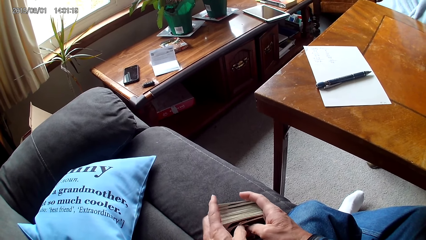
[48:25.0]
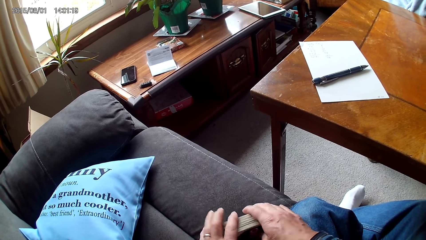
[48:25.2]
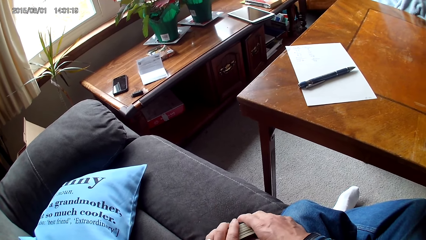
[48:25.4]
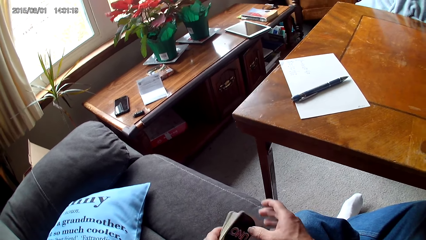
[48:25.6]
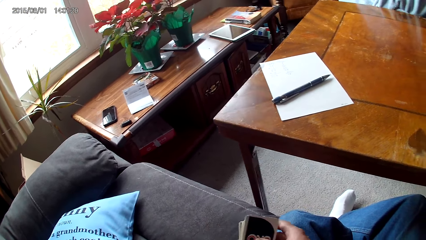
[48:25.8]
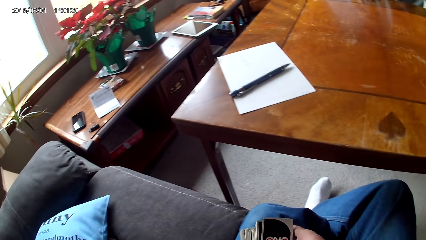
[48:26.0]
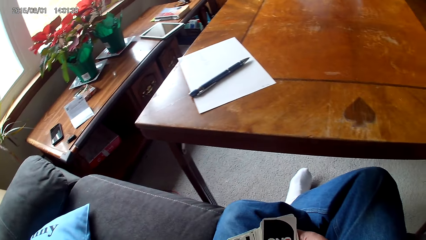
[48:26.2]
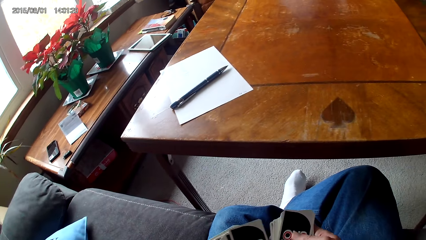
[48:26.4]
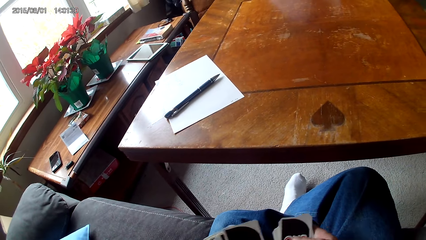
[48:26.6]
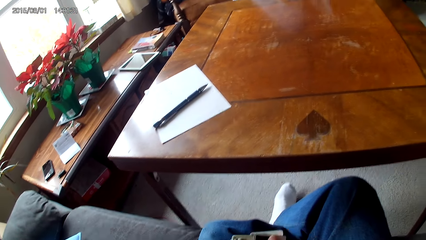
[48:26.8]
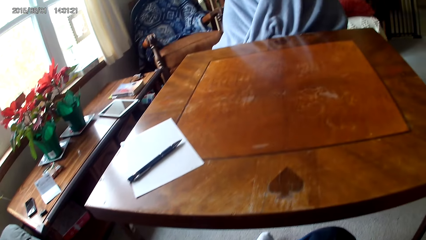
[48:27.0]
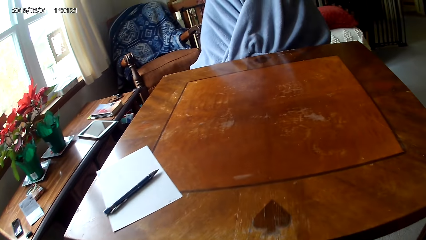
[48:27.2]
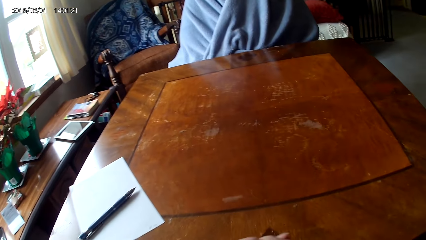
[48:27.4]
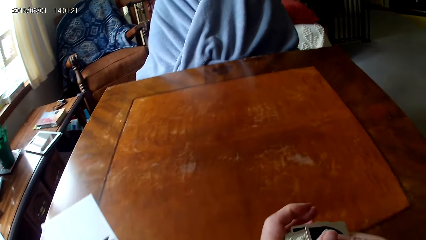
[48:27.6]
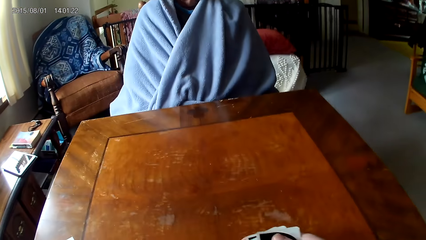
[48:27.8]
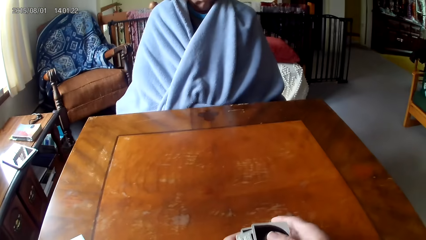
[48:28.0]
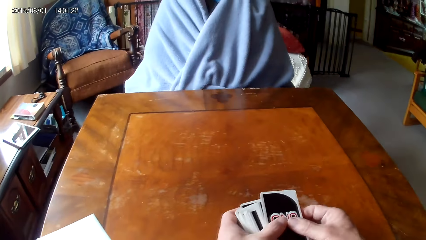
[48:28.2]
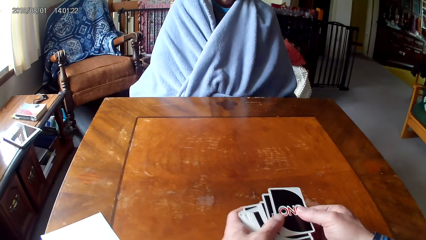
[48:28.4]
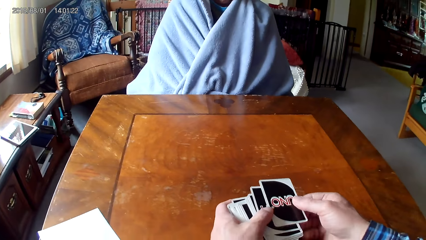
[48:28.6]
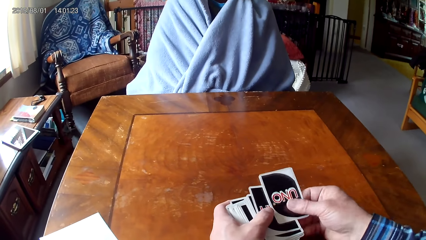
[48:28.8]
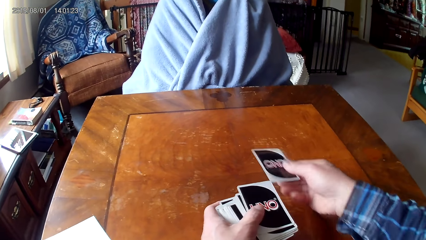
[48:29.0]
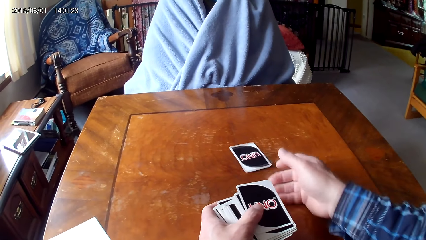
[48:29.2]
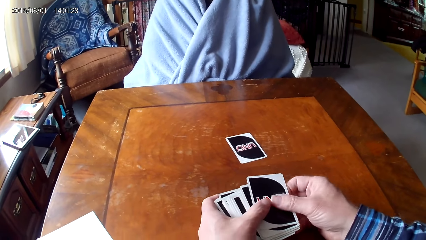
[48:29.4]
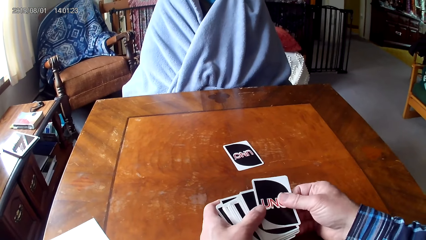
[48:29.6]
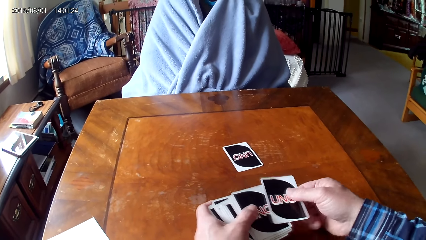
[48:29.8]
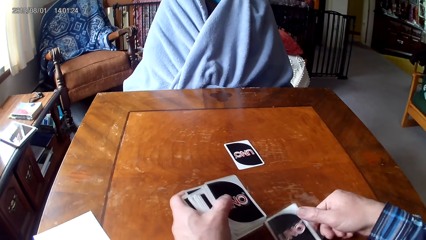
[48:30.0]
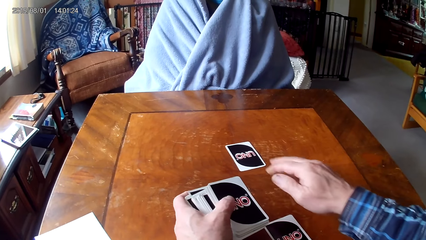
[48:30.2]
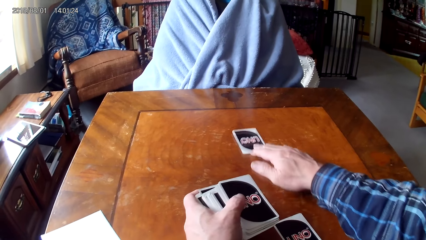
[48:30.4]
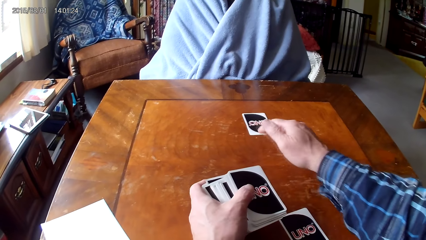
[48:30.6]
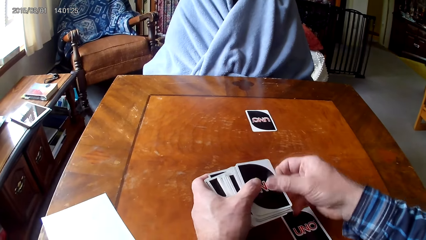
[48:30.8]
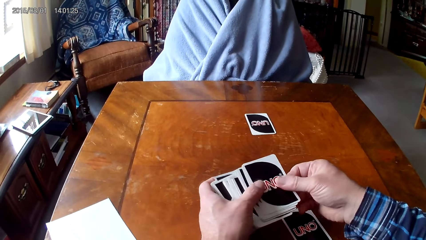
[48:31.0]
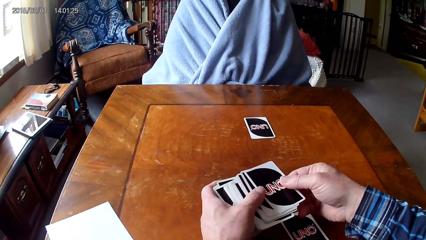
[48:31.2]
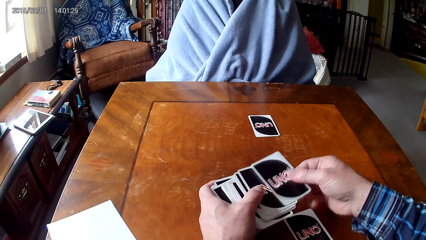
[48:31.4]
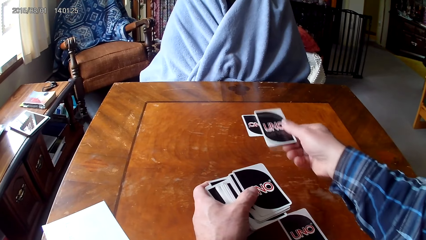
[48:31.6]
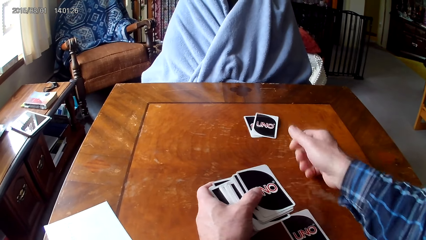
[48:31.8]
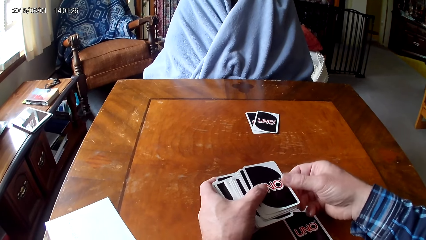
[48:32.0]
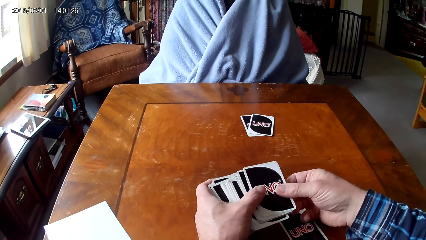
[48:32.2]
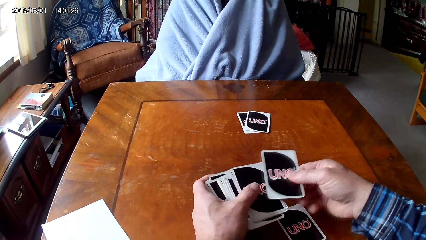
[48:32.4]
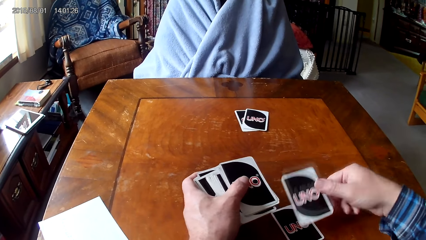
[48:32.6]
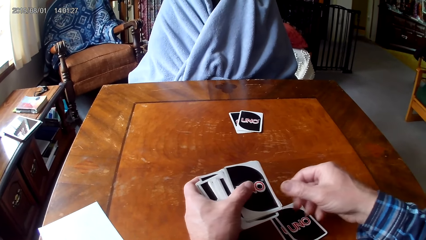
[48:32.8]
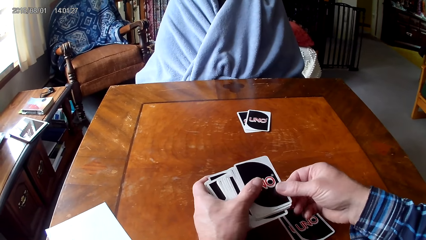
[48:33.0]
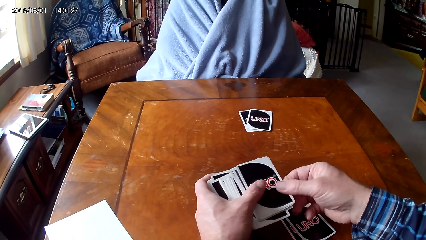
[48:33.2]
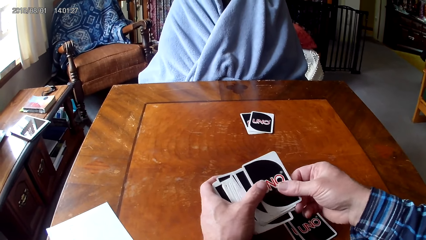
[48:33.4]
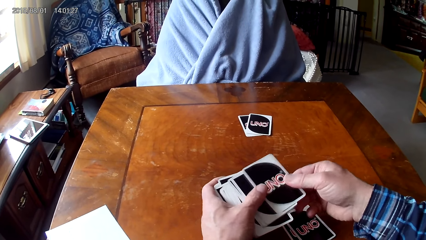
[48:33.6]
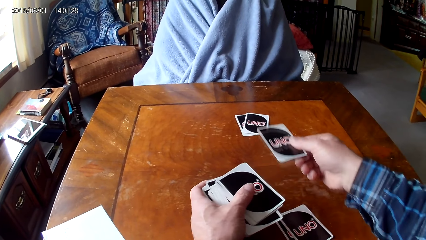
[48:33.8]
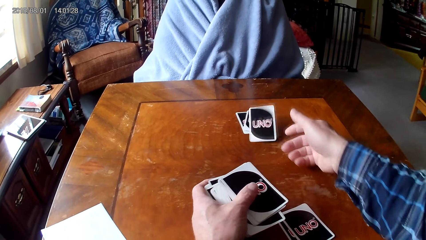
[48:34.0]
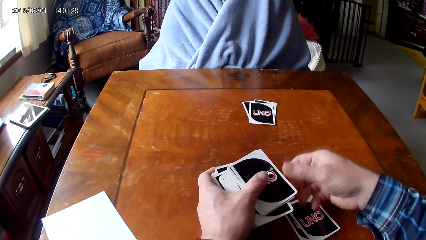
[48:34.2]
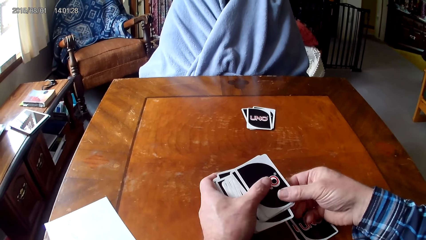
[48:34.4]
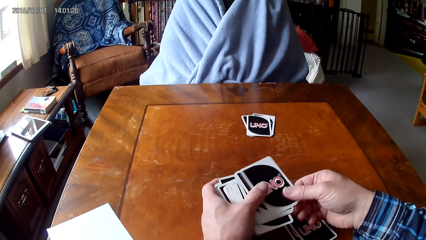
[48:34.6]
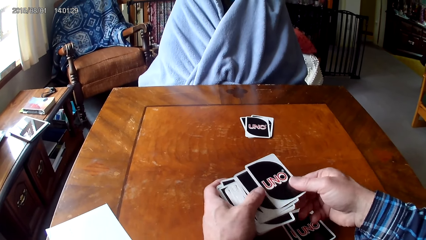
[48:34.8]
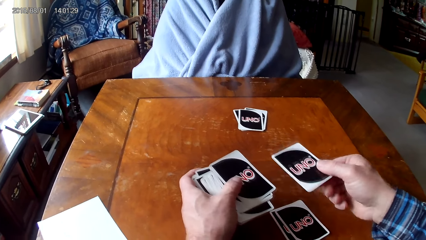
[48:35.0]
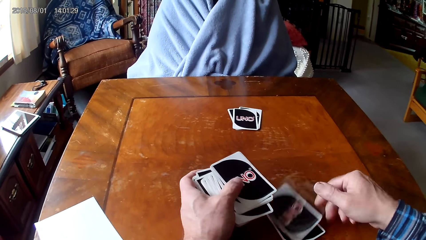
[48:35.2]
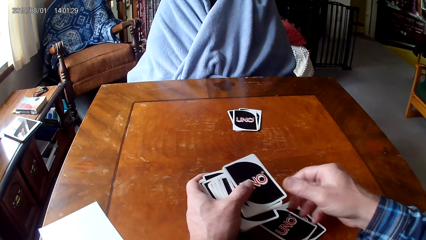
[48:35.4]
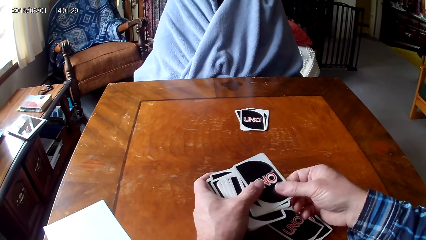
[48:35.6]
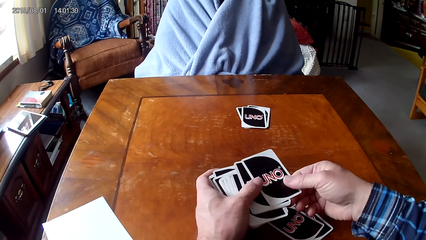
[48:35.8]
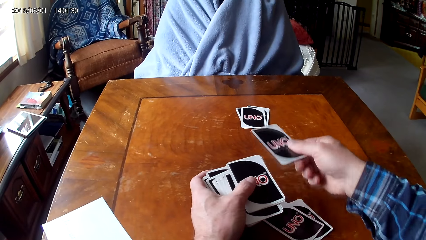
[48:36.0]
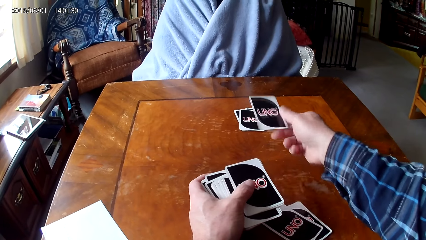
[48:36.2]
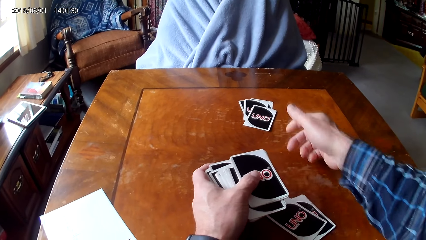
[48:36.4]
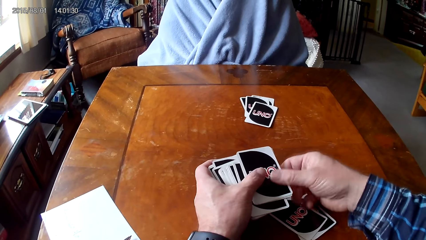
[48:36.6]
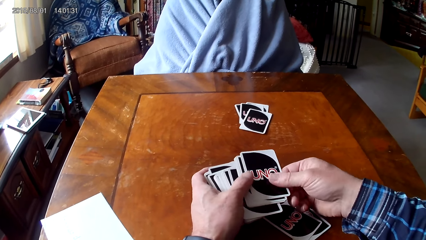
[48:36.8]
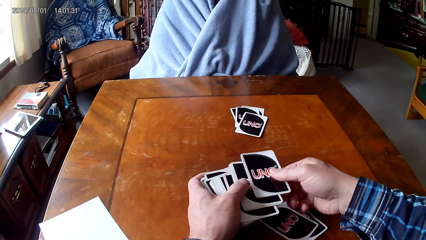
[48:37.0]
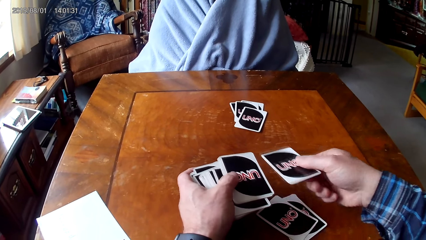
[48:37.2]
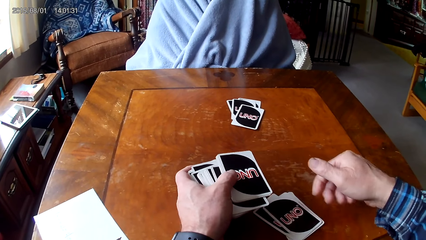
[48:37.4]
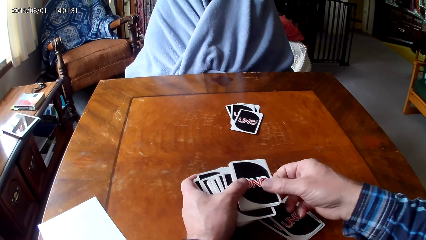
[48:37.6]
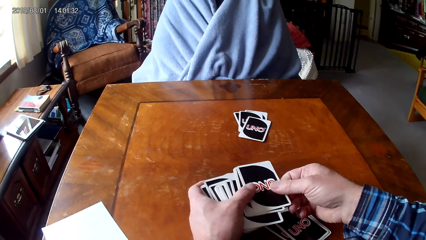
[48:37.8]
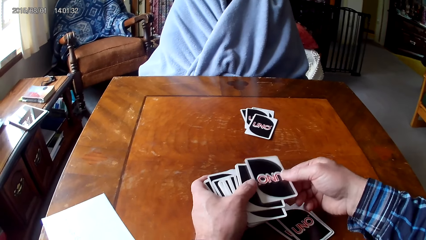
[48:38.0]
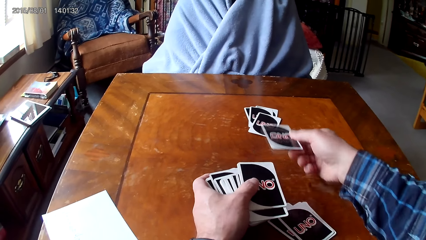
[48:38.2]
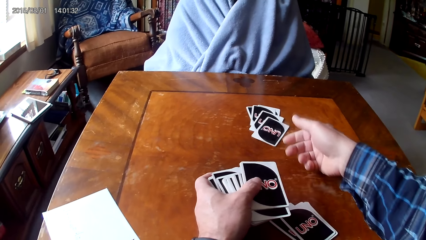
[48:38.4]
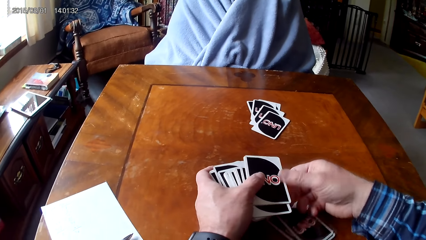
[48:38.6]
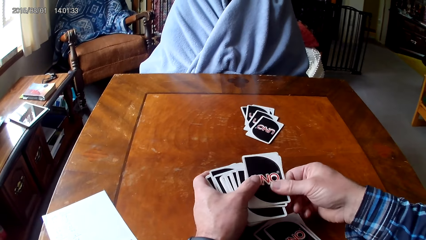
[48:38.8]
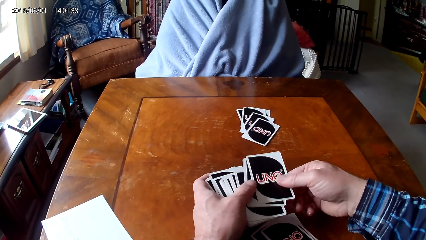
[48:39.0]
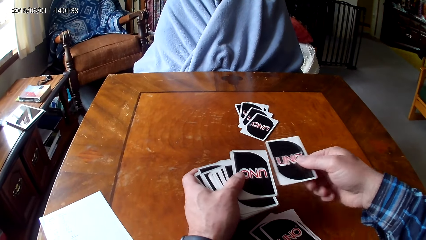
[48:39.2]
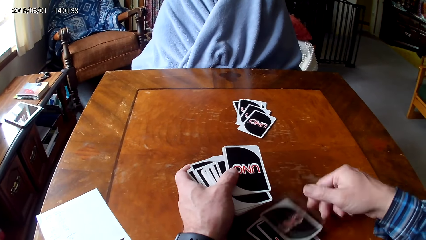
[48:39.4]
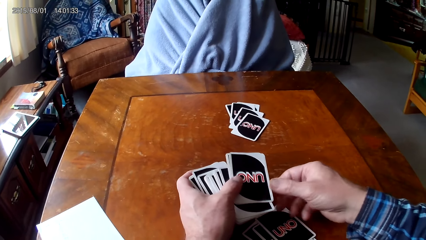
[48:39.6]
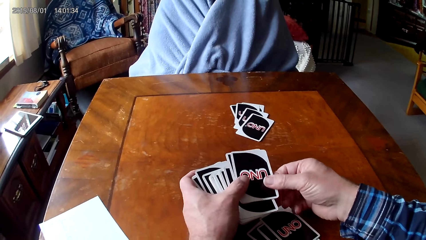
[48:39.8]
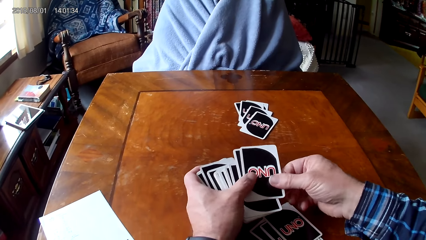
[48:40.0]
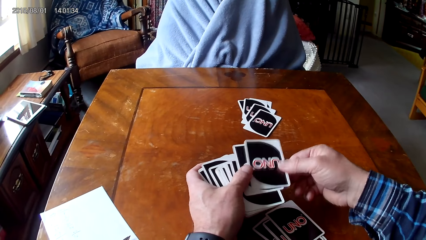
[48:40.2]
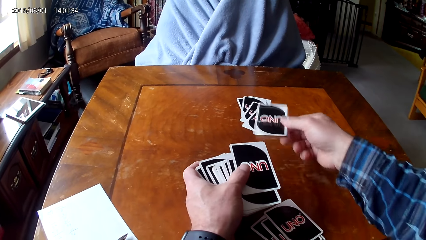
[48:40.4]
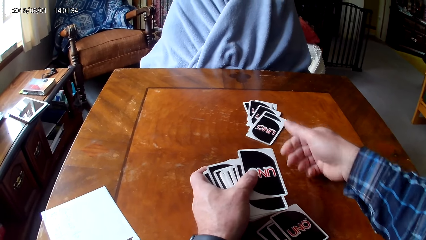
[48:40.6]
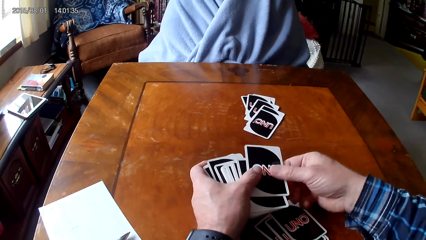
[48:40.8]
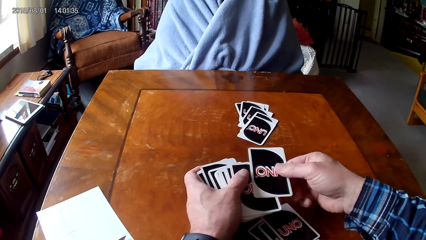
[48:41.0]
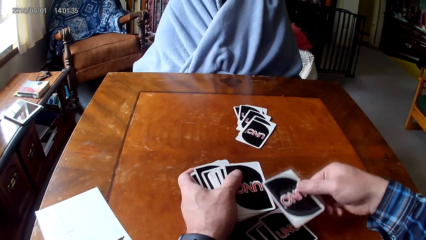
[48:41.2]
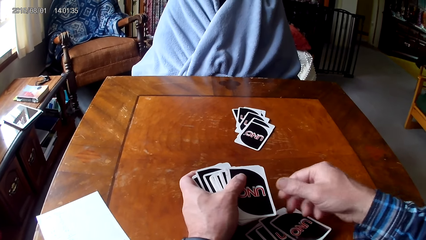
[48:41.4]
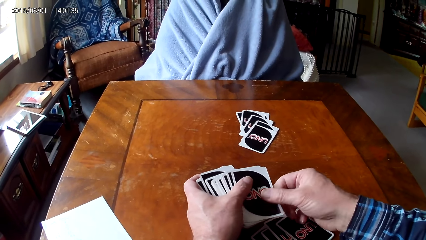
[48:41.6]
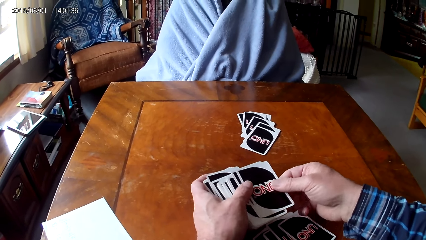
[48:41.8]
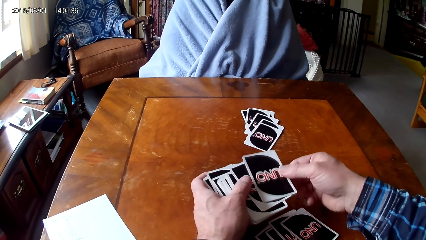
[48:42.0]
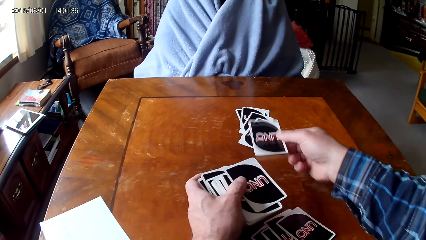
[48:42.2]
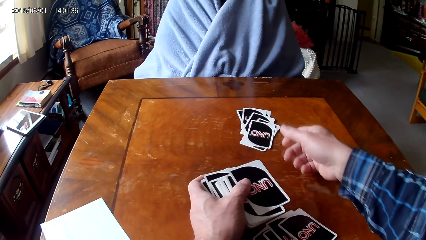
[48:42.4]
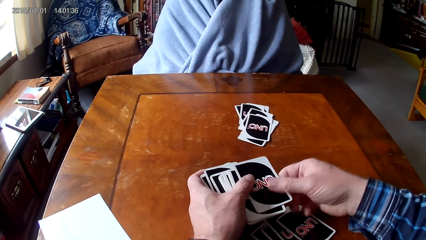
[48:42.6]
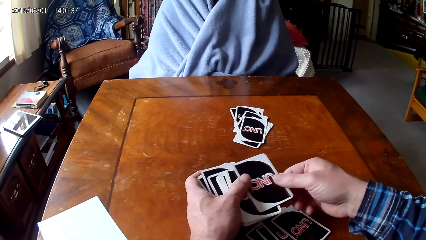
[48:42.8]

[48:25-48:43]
The camera wearer puts cards together. They arrange the cards with hands. They put down a card on a table. They pick a card on the other hand. They move a card on the table. They pick a card on the other hand and put down the card on the table. They pick a card on the other hand and put down the card on the table. They pick a card on the other hand and put down the card on the table. They pick a card on the other hand and put down the card on the table. They pick a card on the other hand and put down the card on the table. They pick a card on the other hand and put down the card on the table. They pick a card on the other hand and put down the card on the table. They pick a card on the other hand and put down the card on the table. They pick a card on the other hand and put down the card on the table. They pick a card on the other hand and put down the card on the table. They pick a card on the other hand and put down the card on the table.
